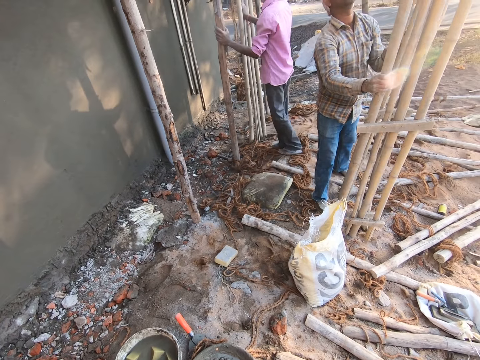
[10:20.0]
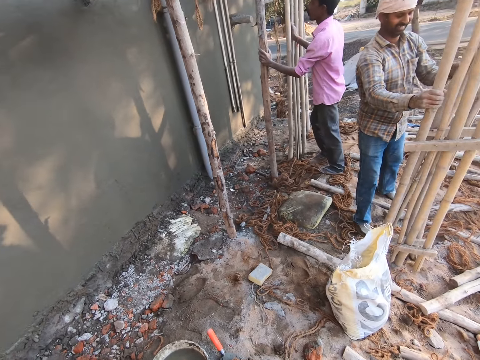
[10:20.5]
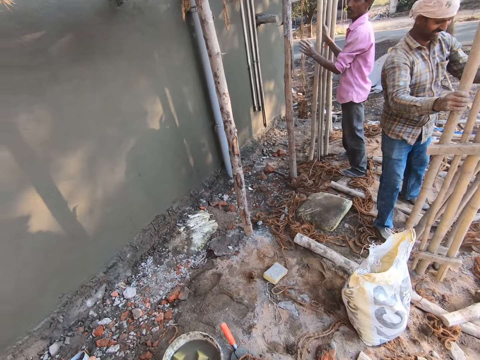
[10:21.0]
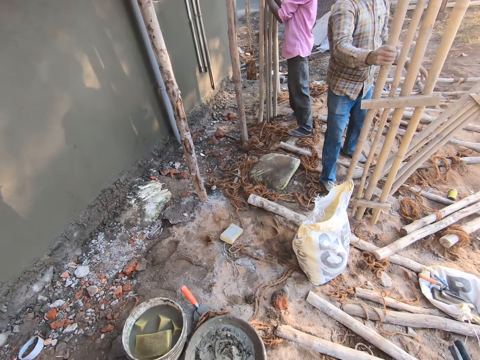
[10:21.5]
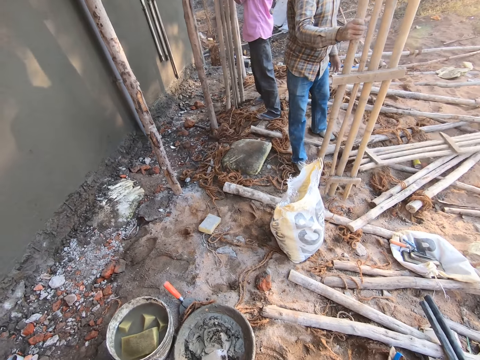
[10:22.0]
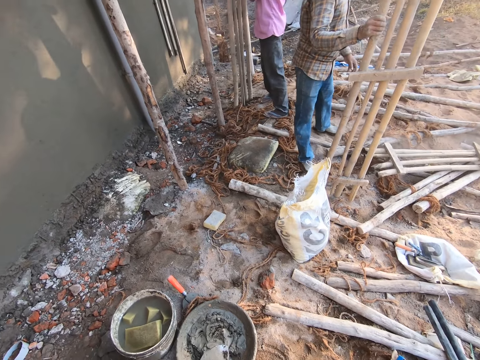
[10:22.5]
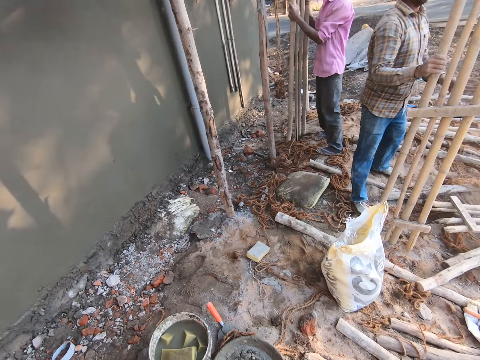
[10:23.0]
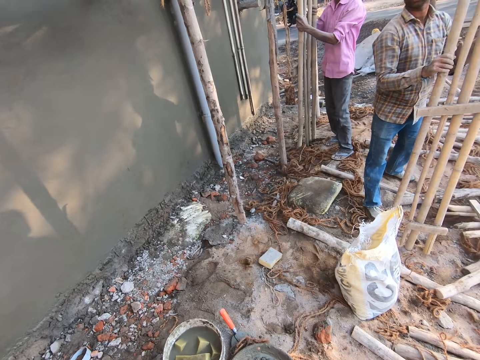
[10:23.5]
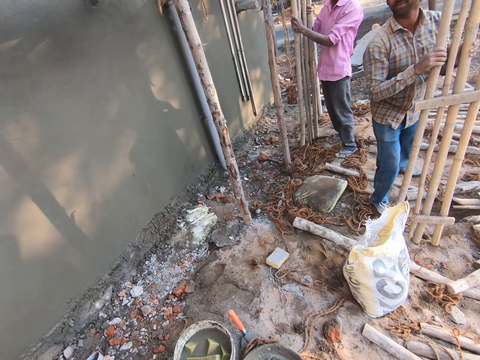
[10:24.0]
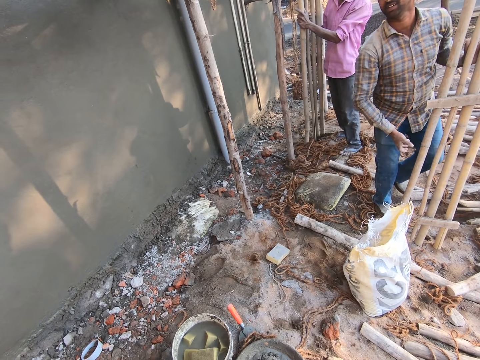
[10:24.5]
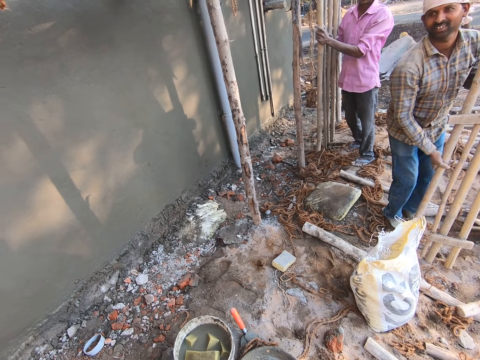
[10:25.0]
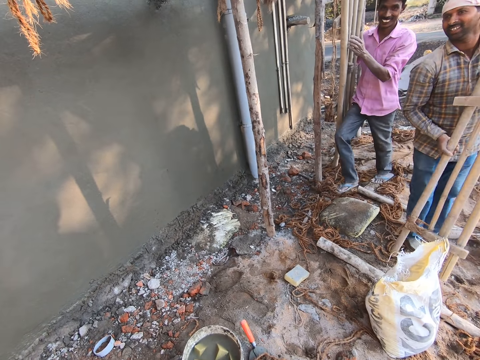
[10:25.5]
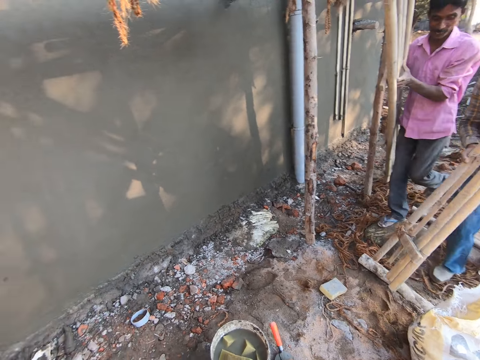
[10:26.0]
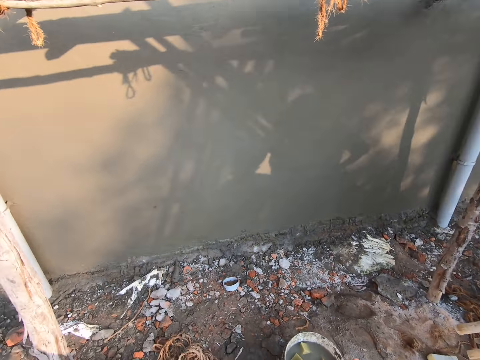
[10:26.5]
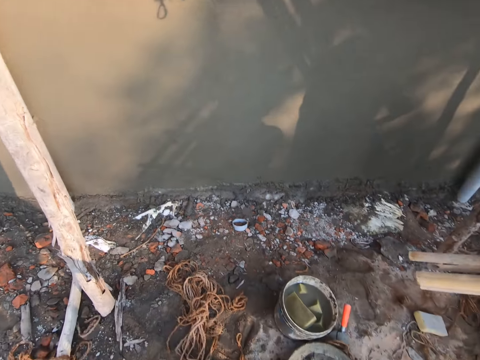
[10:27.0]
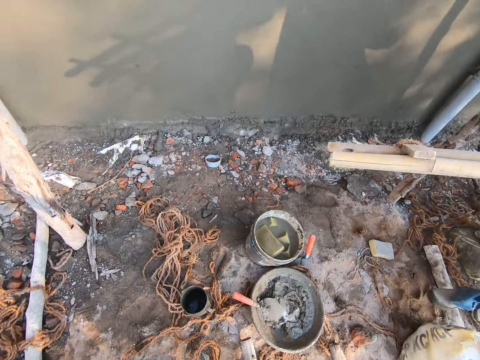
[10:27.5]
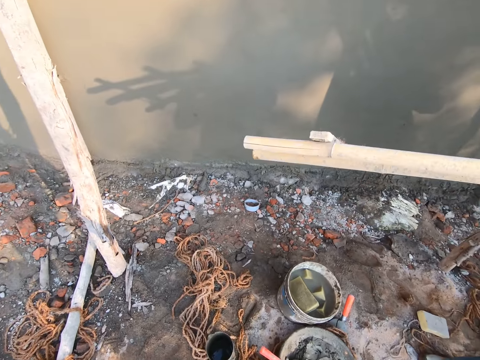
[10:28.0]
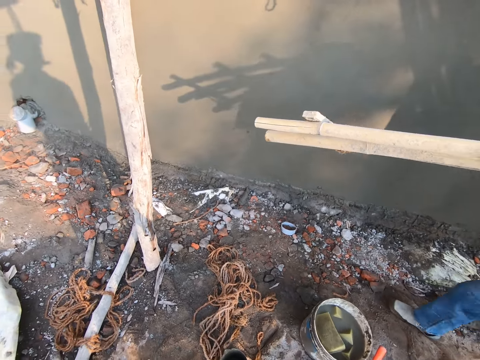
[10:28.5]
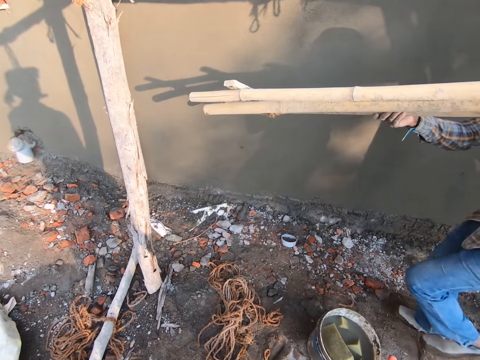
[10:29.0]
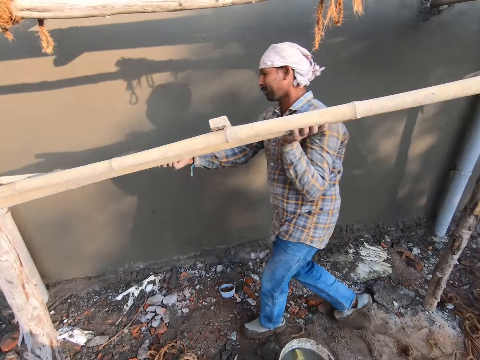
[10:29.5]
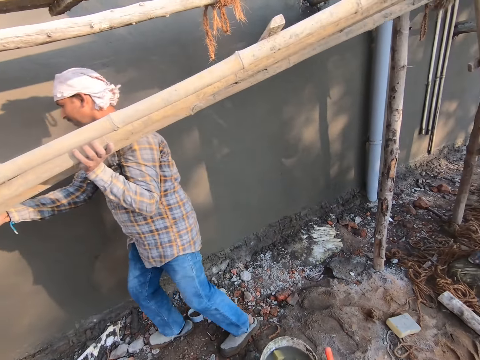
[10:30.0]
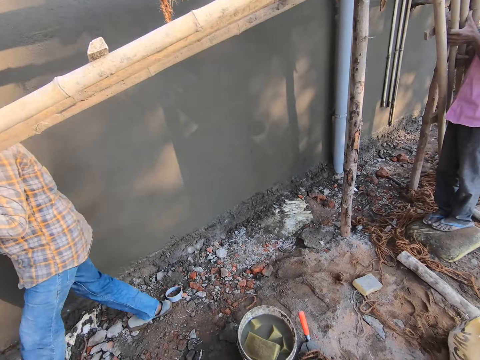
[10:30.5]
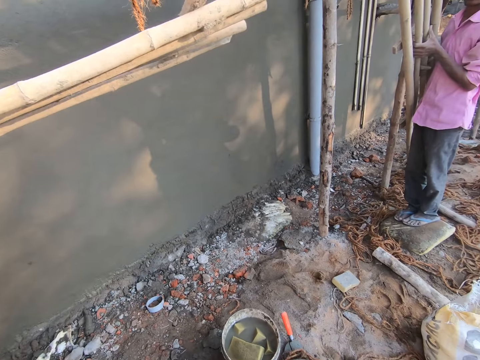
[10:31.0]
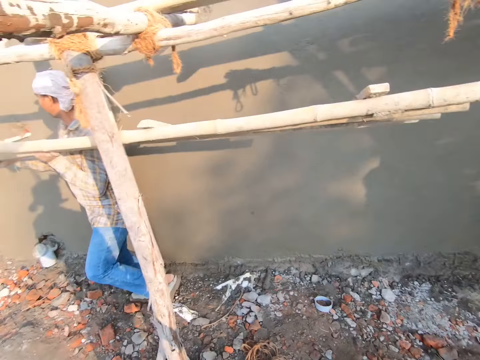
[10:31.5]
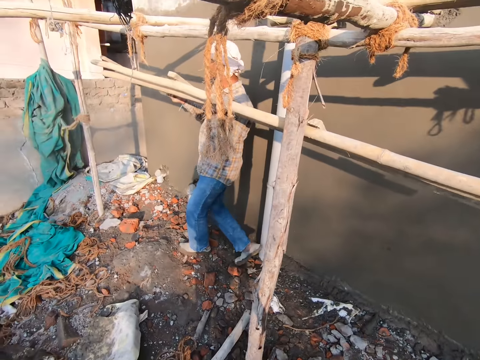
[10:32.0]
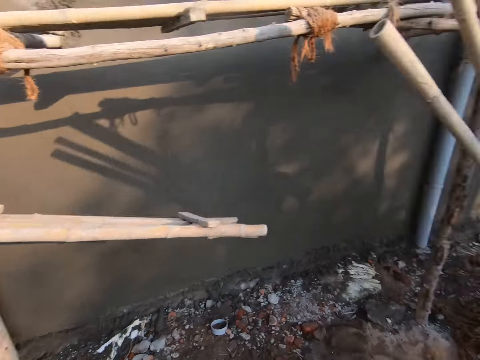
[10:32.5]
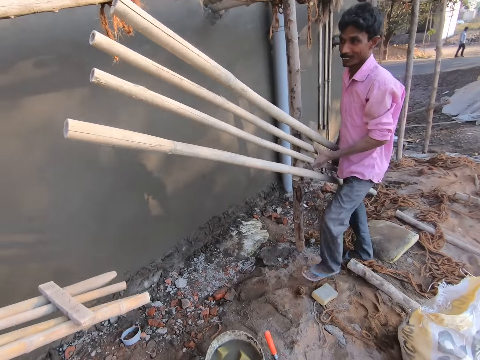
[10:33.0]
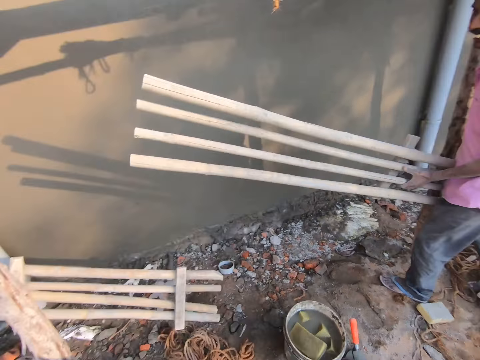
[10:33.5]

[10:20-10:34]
A man drops the bamboo sticks or pieces of wood on the floor with his left hand. The man picks up the bamboo sticks from the ground with both hands. The camera wearer stares at the man. Another man walks around the site with the pieces of wood.

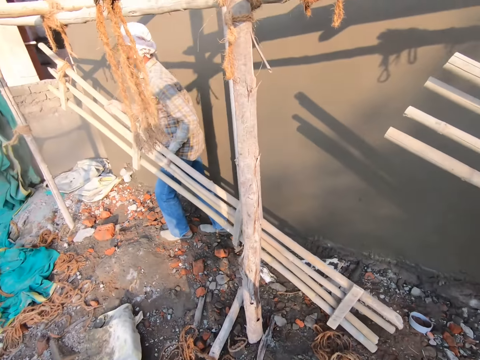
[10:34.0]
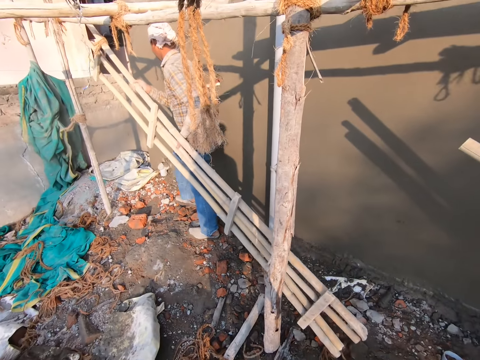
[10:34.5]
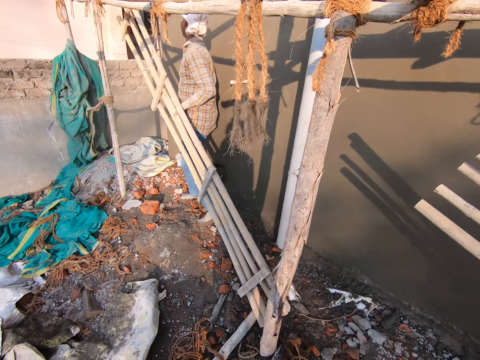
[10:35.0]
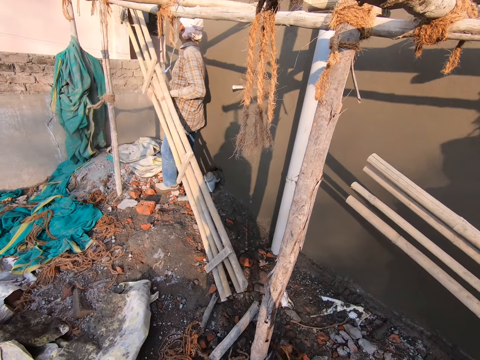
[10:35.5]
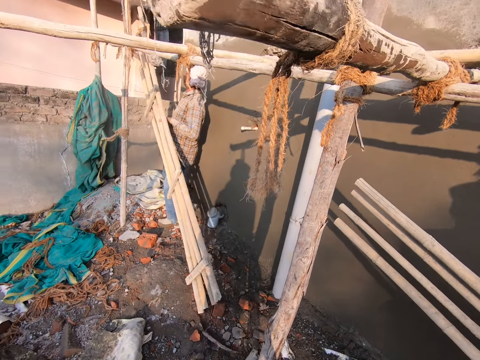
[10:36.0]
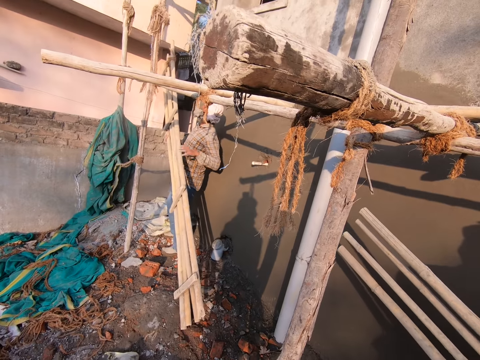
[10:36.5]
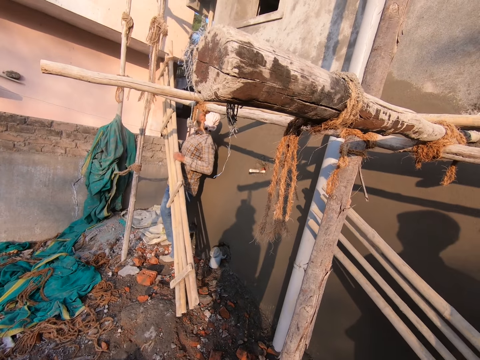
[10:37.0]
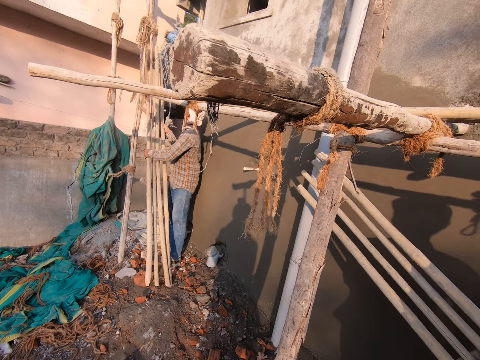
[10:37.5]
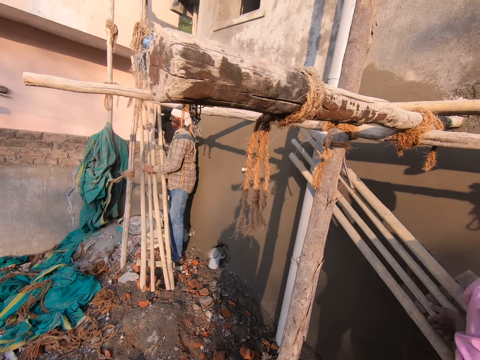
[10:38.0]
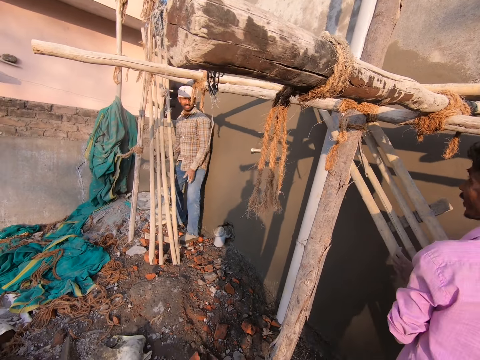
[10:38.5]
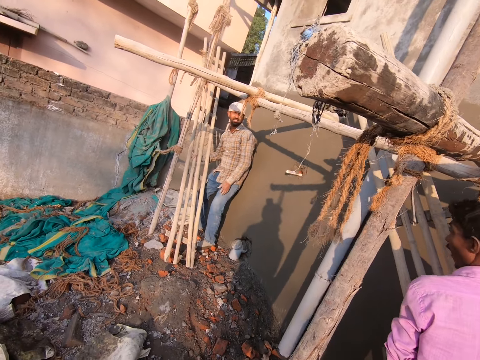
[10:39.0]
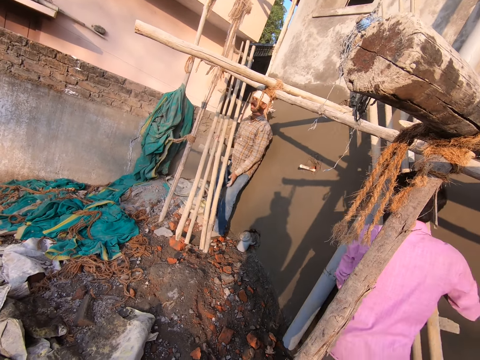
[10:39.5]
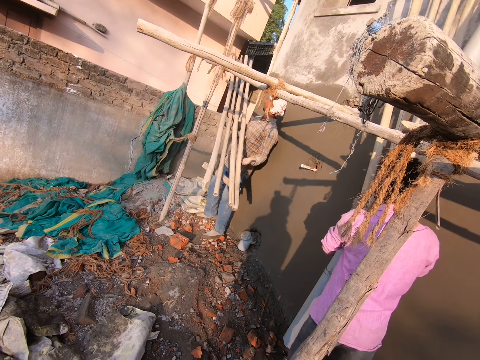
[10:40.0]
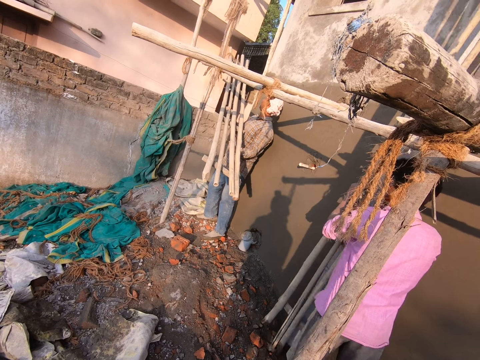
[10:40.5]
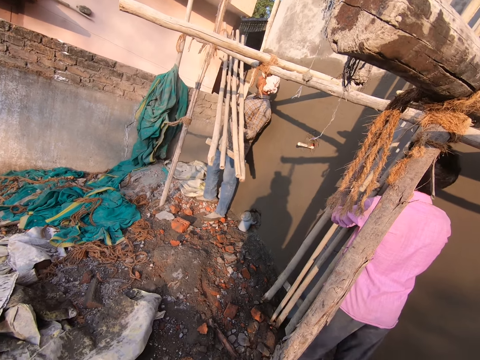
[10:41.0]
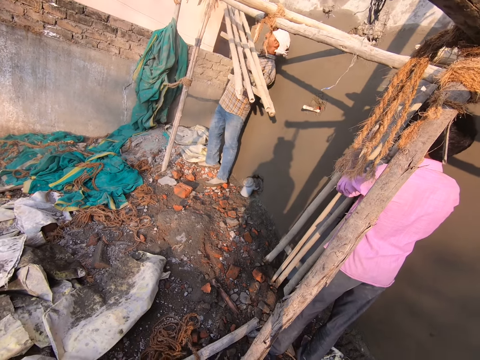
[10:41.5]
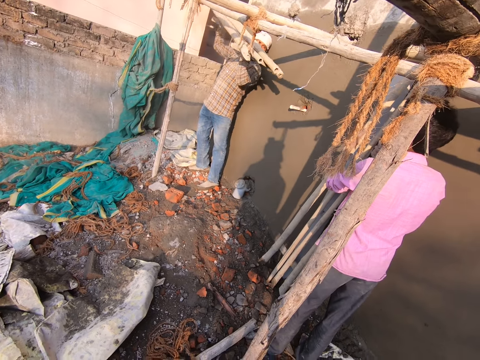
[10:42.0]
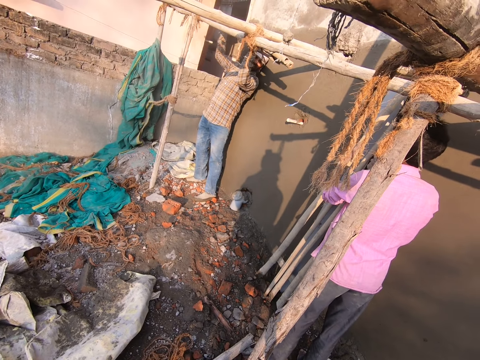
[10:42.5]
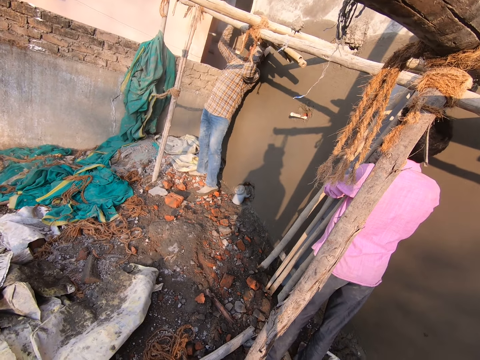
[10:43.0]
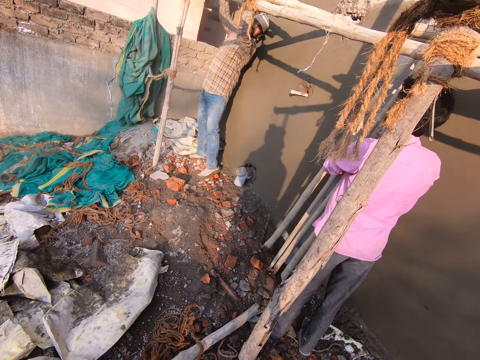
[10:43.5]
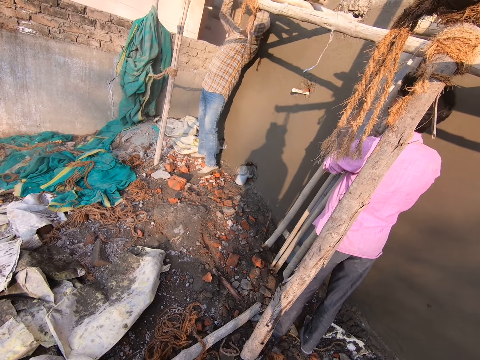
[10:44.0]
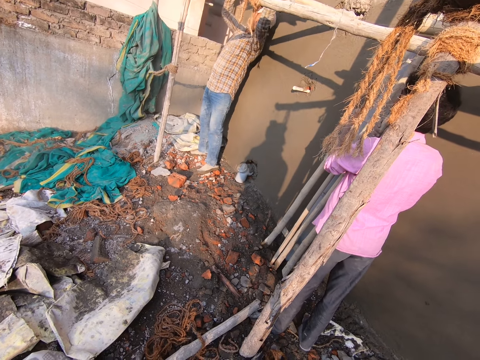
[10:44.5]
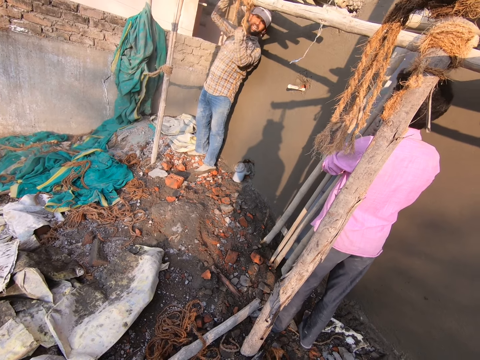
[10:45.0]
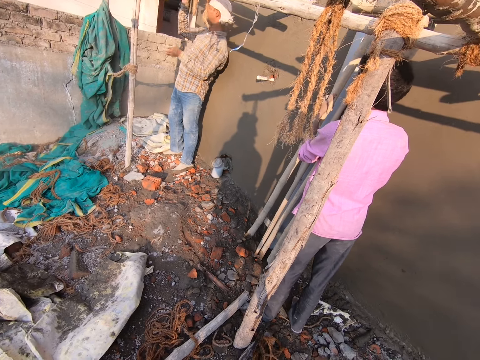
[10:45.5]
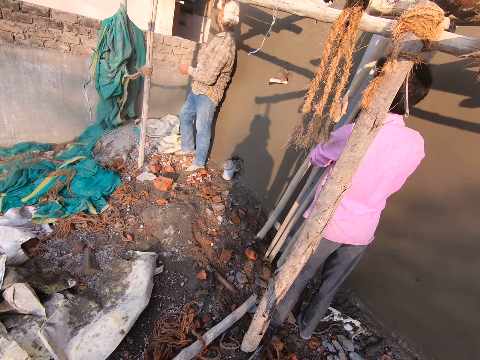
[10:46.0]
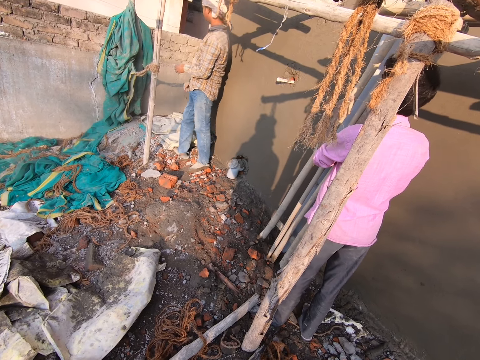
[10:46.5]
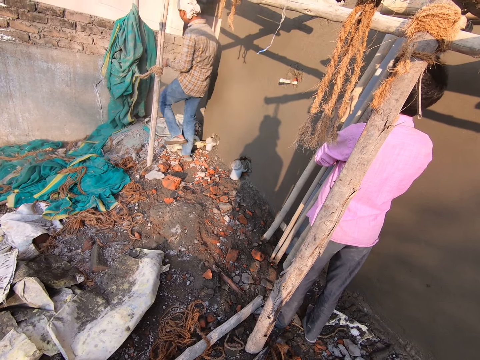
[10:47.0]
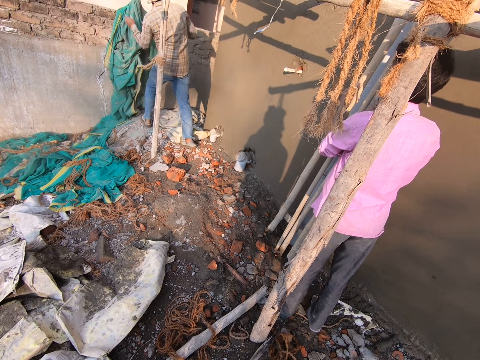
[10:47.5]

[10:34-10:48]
A man drops the bamboo sticks or pieces of wood on a fence with both hands. Another man walks around with the pieces of wood. The first man lifts the bamboo sticks from the fence with both hands. The camera wearer interacts with the first man. The first man places the bamboo stick on some bamboo sticks.
